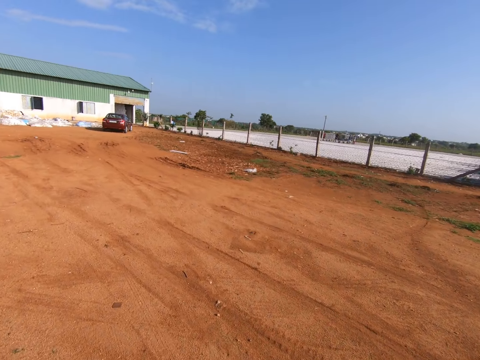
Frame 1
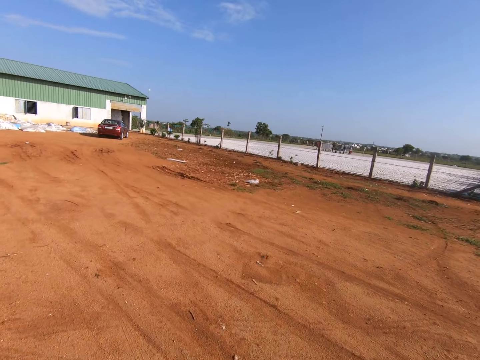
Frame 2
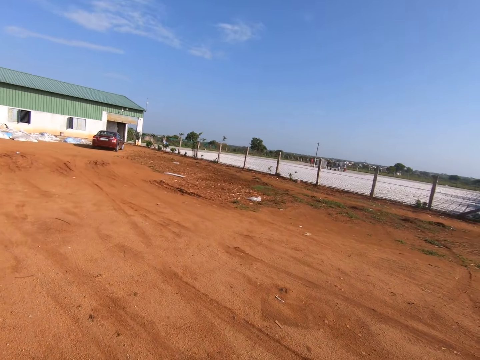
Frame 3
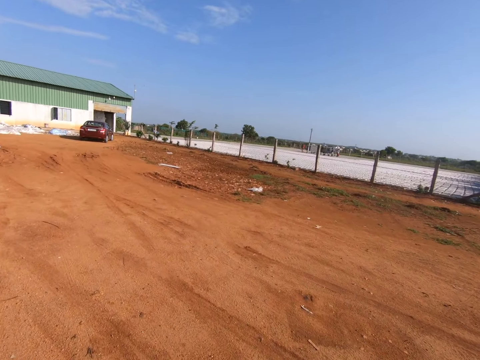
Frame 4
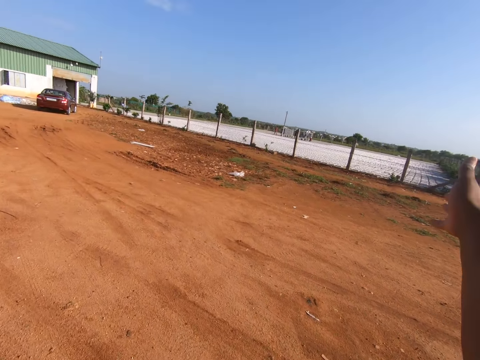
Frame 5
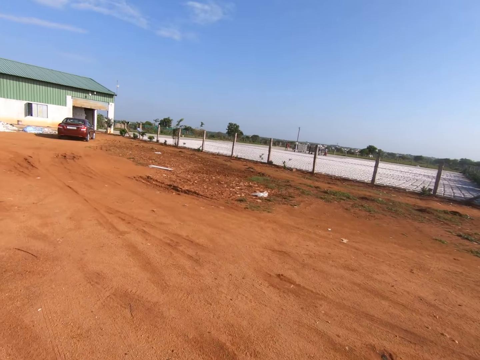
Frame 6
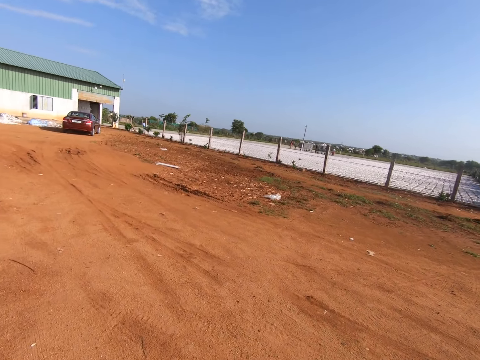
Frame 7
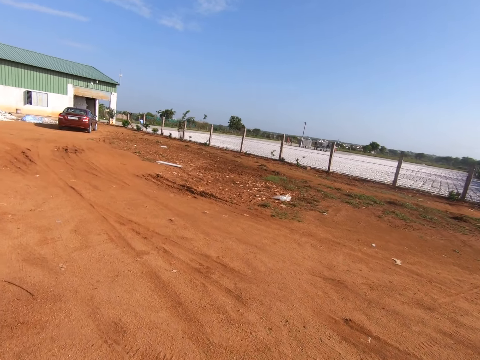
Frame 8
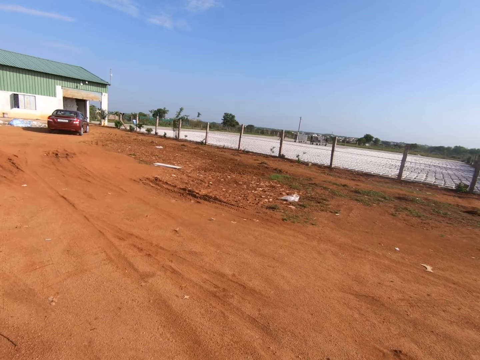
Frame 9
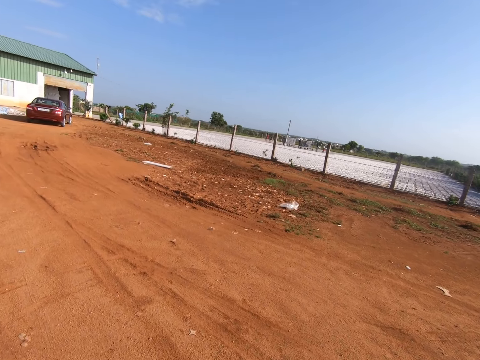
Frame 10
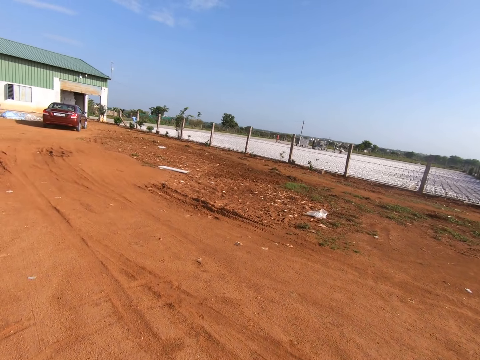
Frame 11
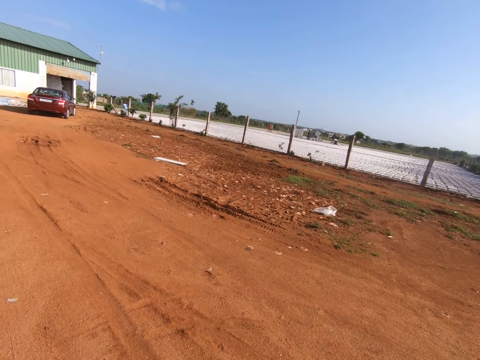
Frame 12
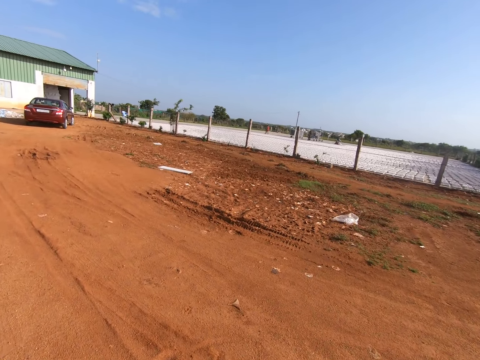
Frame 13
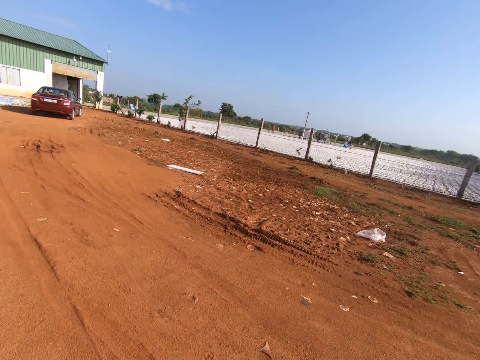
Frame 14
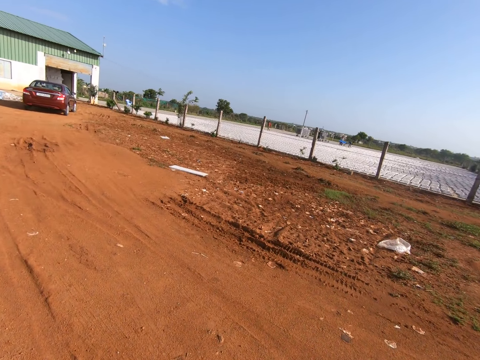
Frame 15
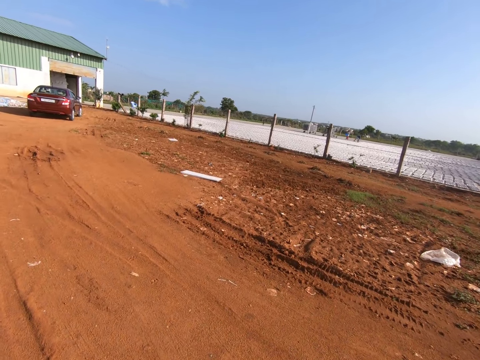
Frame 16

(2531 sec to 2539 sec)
The camera wearer lifts their right hand. They lower their right hand.

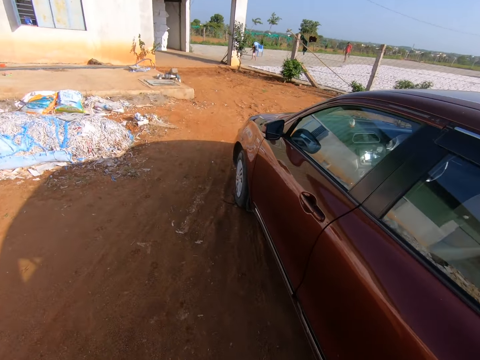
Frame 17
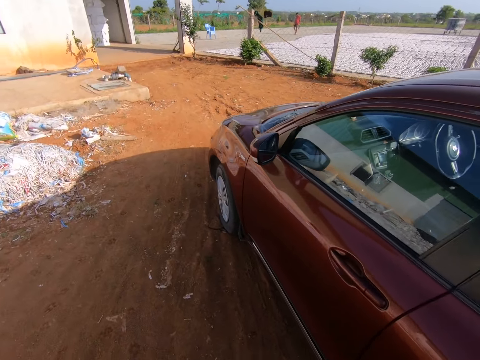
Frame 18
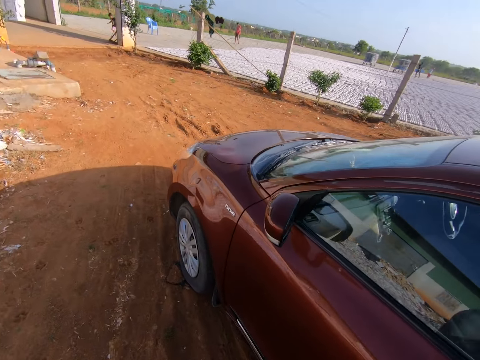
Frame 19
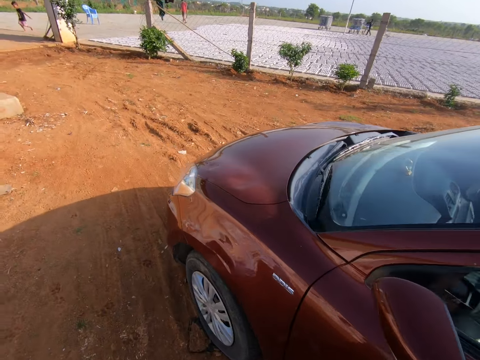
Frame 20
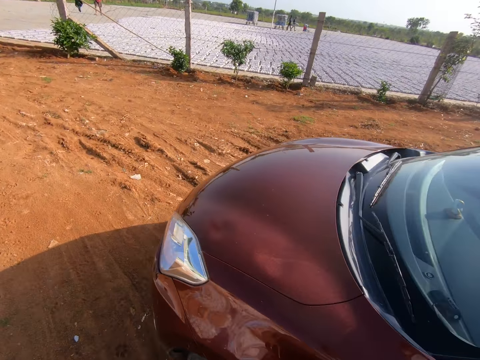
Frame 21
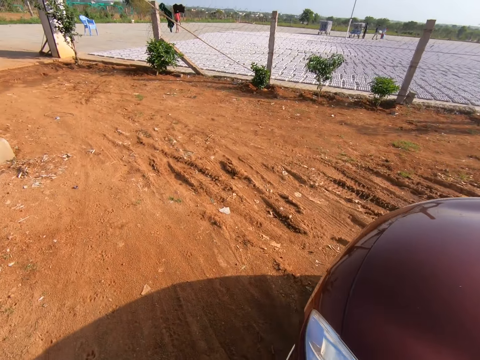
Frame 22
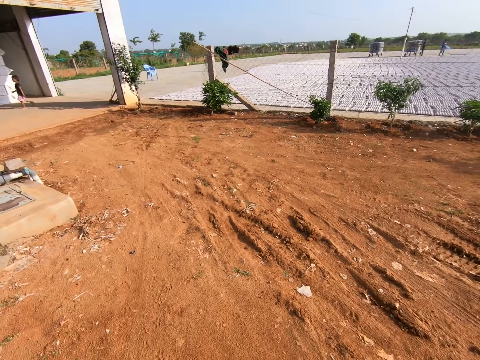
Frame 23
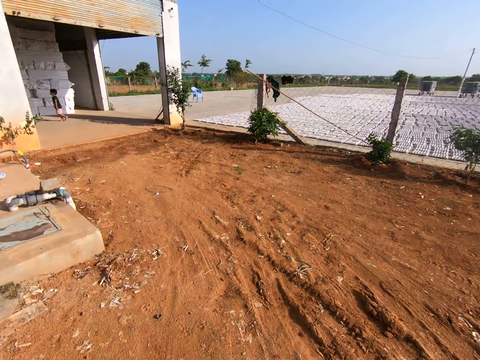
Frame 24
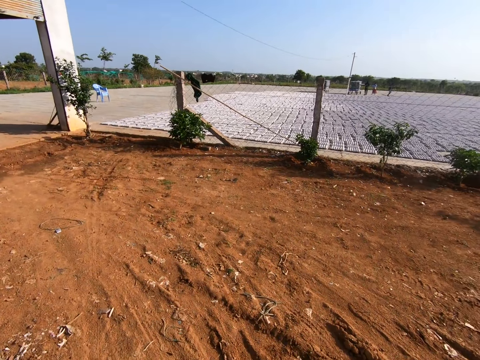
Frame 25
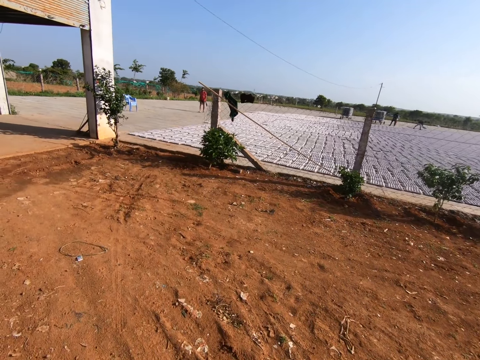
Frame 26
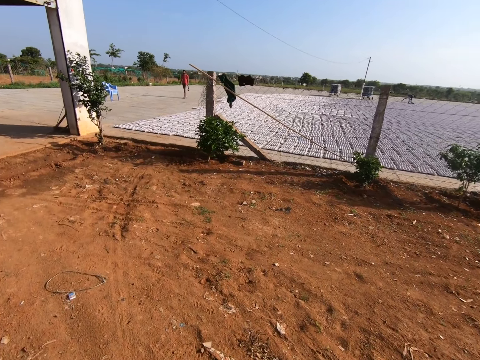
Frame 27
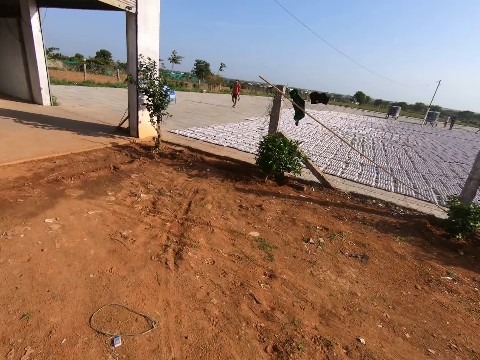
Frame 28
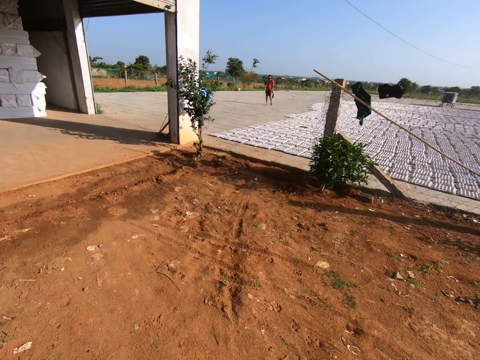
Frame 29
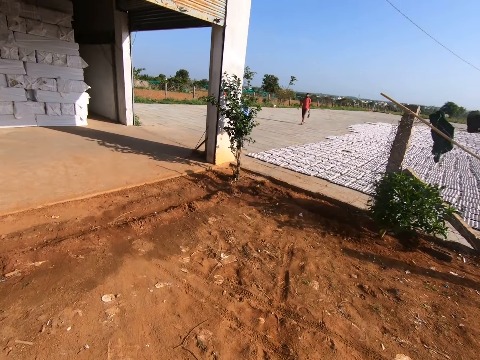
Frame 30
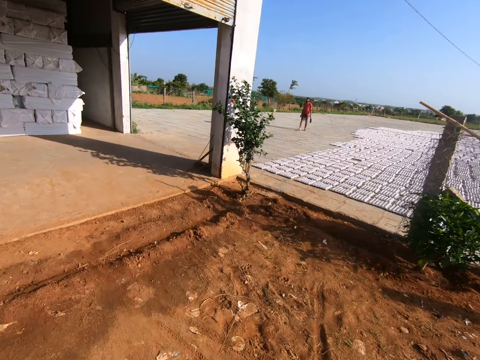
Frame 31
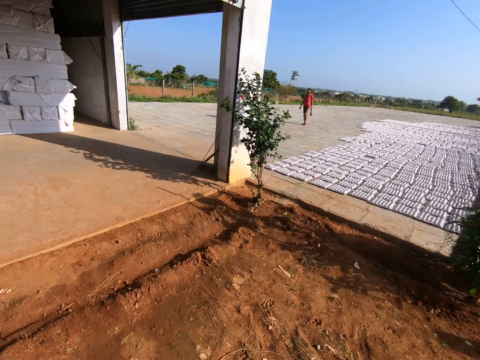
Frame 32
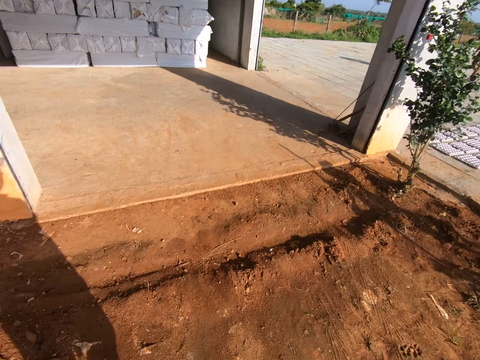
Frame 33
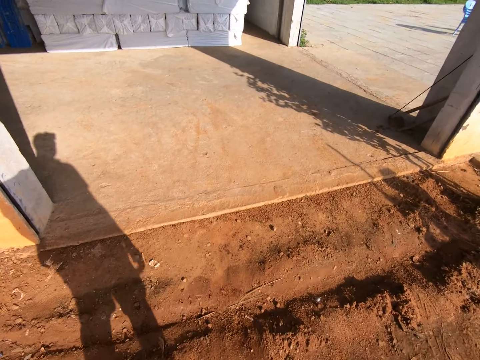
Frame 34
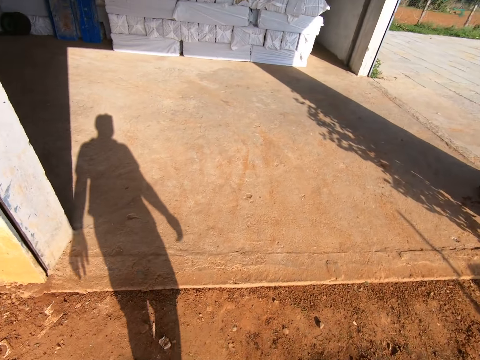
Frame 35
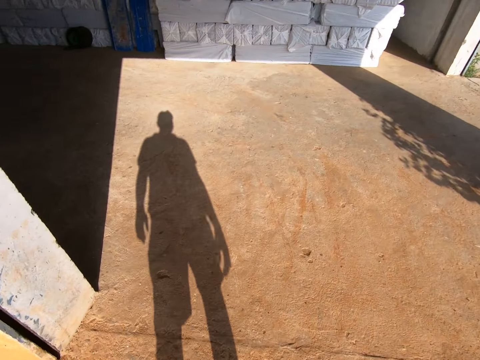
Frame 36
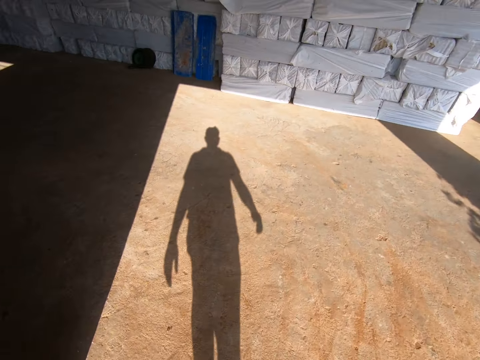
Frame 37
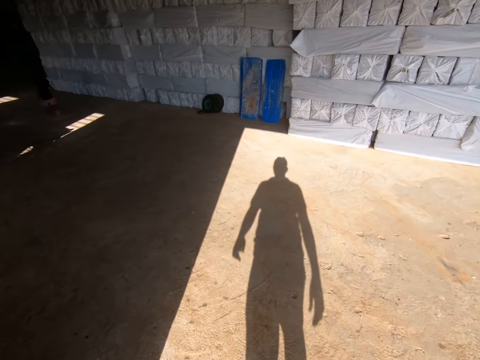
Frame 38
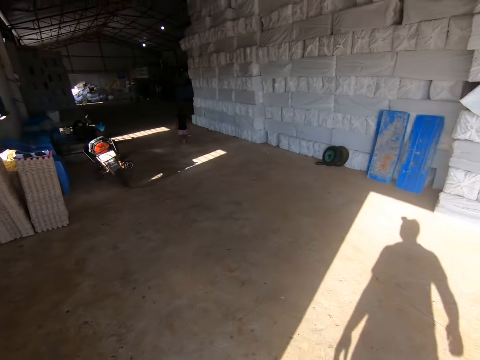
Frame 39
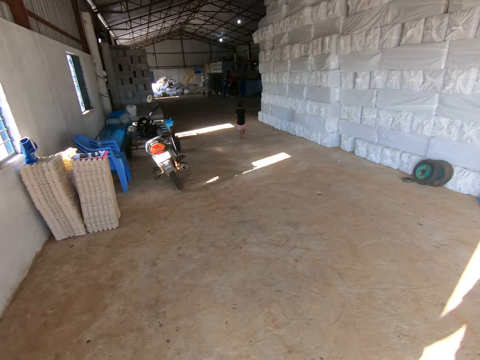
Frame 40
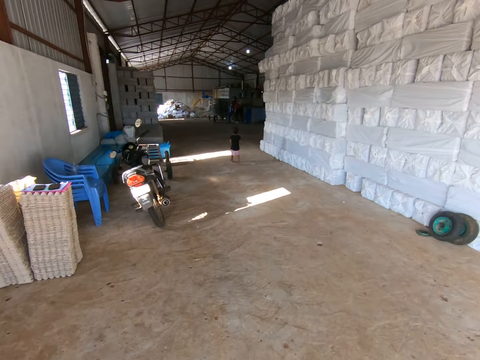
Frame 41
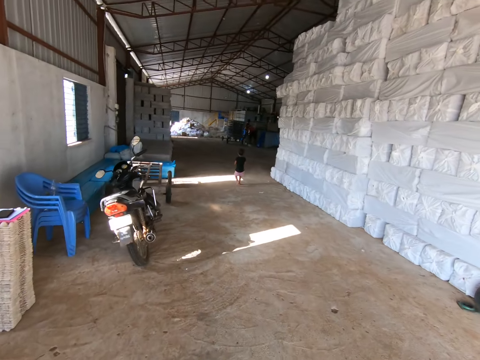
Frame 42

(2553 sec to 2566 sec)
The camera wearer walks past the car. They walk into the building.

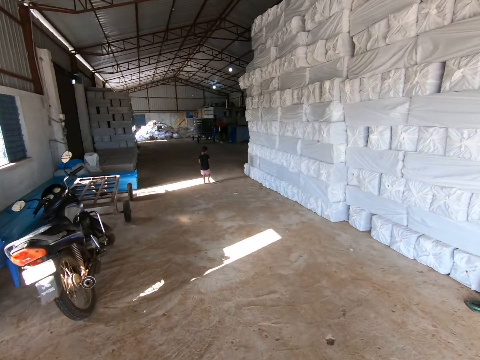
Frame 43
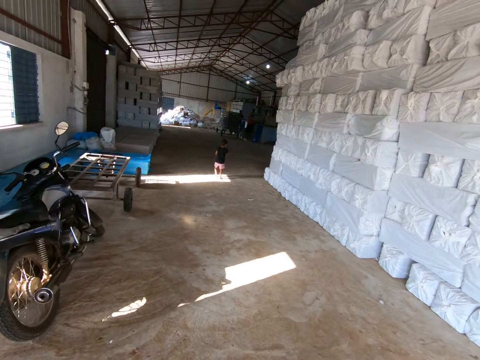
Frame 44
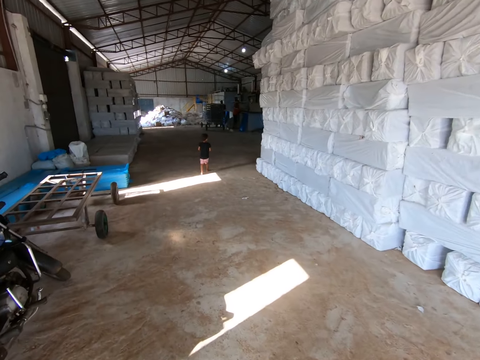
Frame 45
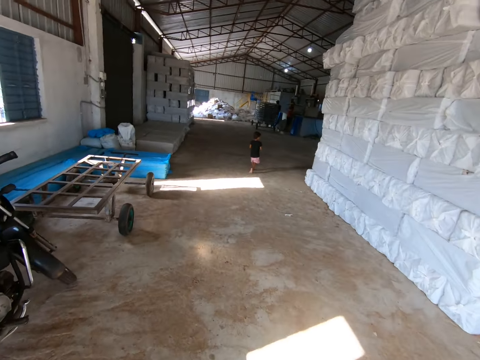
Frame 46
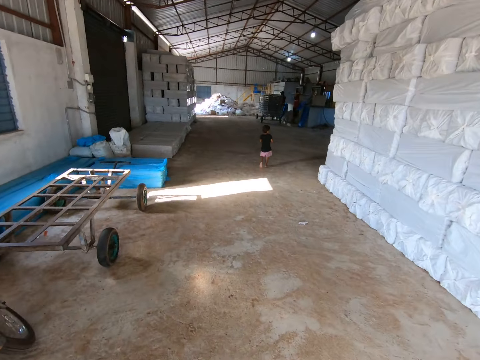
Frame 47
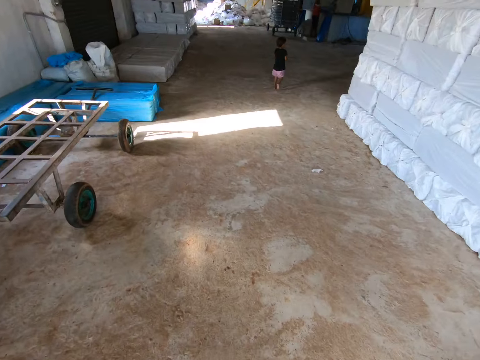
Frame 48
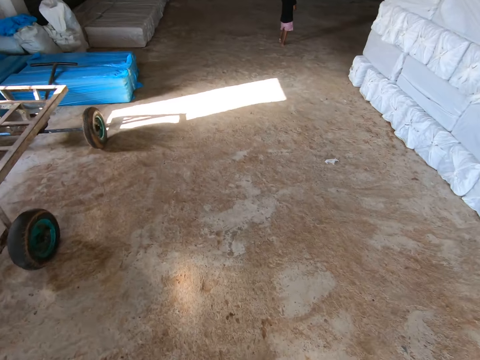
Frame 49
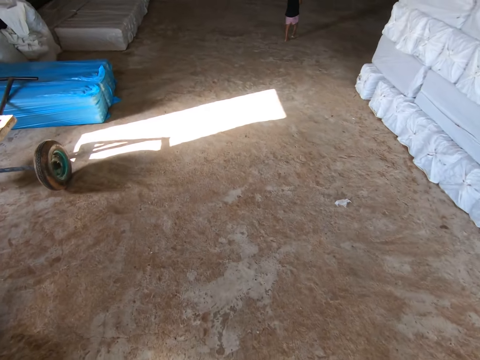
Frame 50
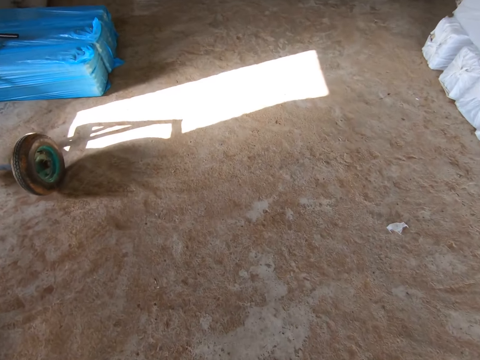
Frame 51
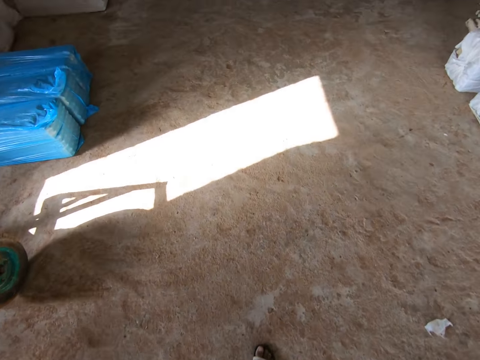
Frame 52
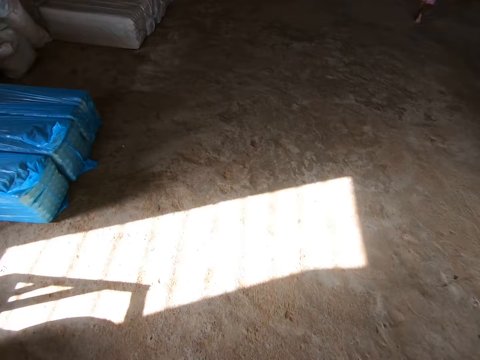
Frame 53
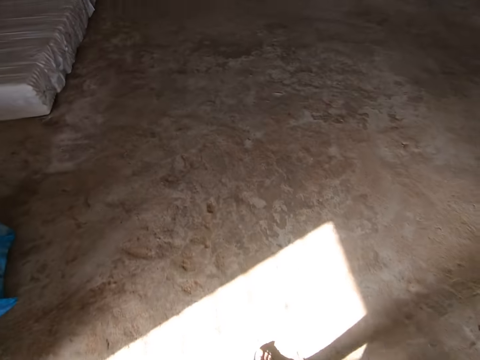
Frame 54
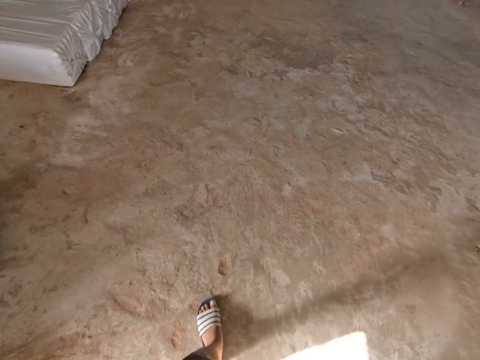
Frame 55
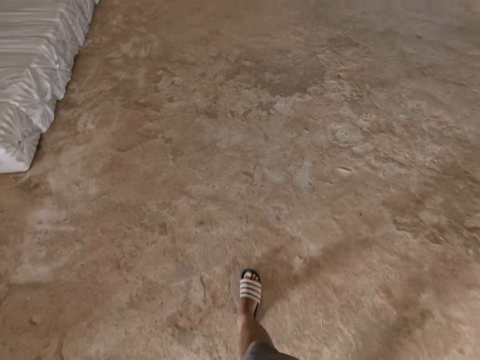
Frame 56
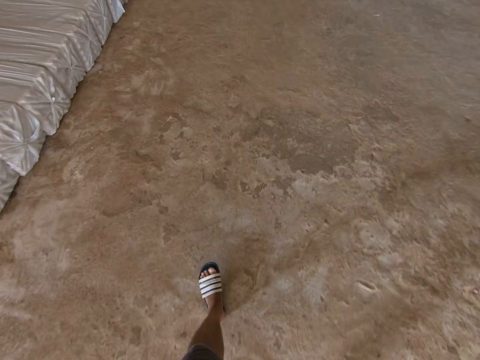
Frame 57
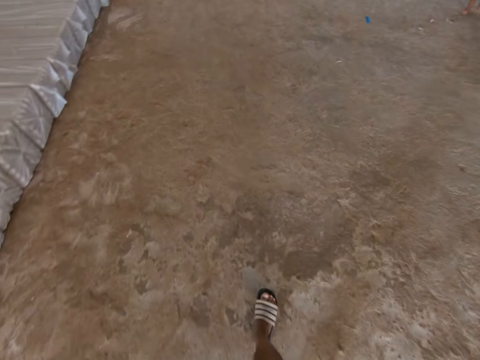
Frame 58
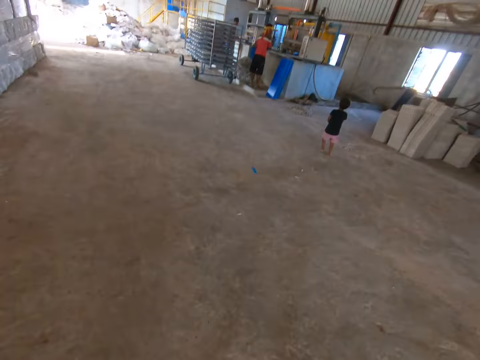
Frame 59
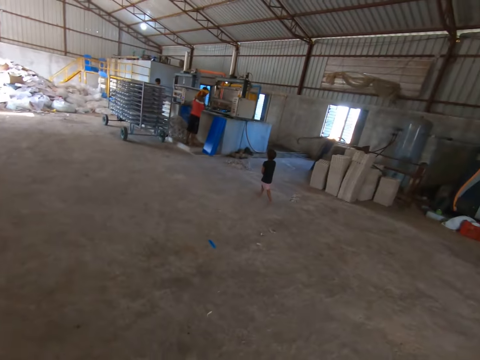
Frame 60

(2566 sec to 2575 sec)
A boy walks towards a man.
